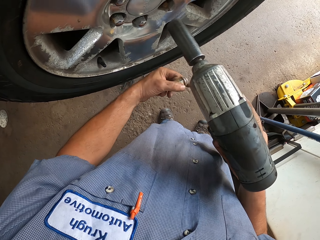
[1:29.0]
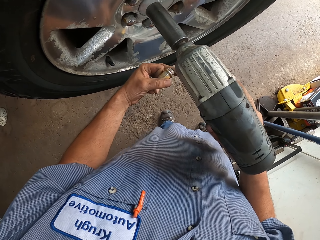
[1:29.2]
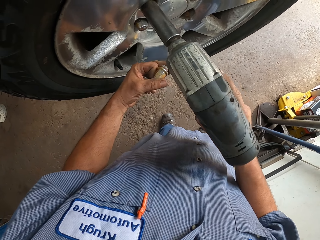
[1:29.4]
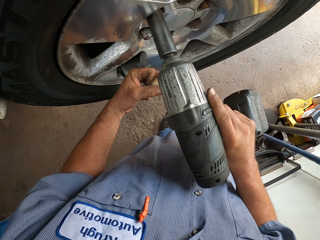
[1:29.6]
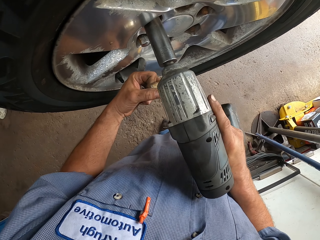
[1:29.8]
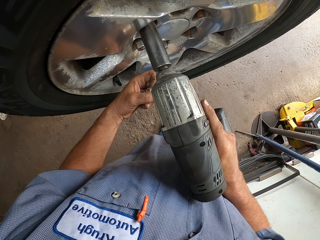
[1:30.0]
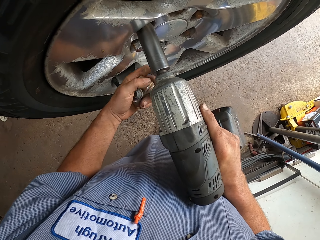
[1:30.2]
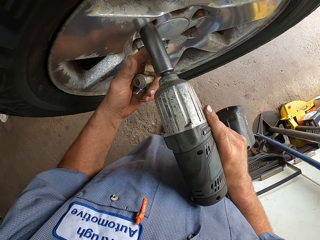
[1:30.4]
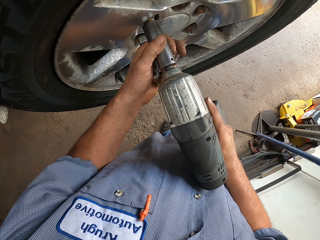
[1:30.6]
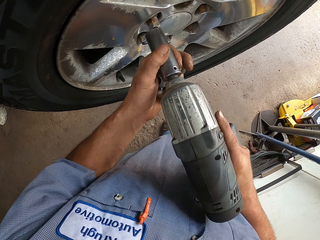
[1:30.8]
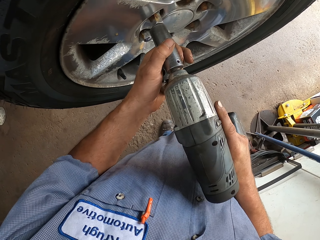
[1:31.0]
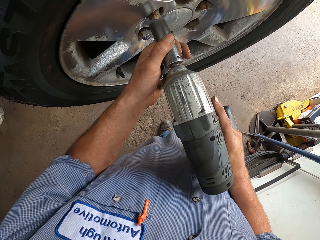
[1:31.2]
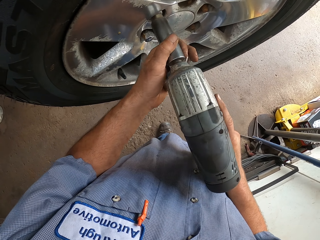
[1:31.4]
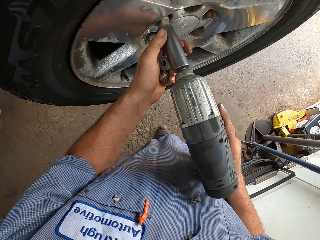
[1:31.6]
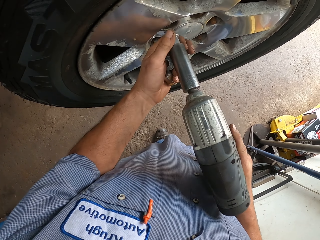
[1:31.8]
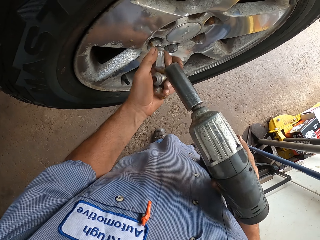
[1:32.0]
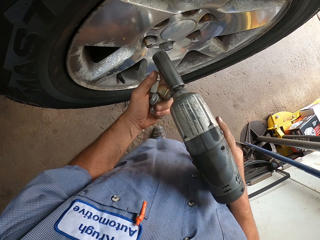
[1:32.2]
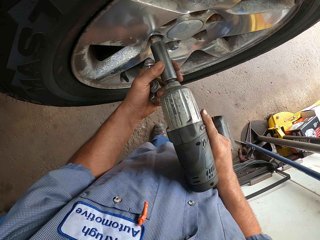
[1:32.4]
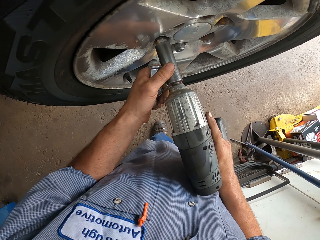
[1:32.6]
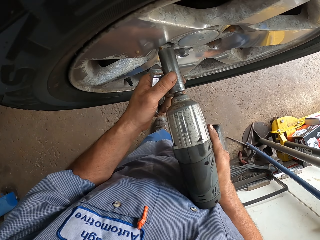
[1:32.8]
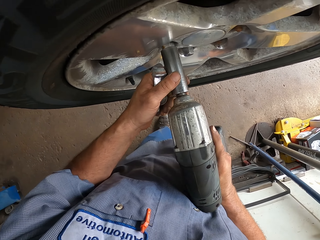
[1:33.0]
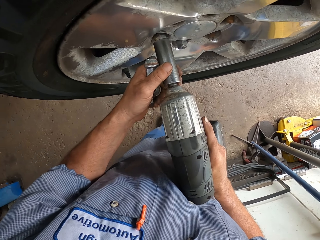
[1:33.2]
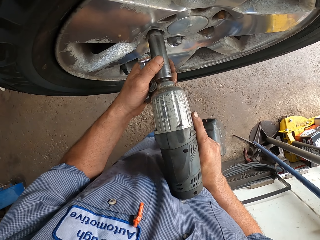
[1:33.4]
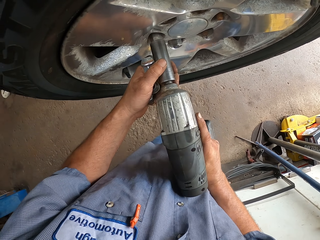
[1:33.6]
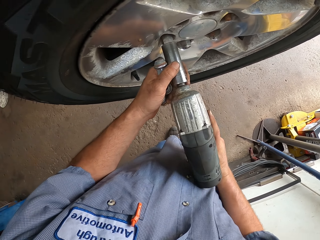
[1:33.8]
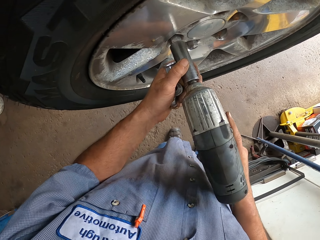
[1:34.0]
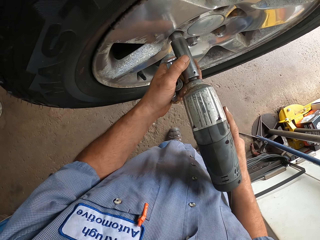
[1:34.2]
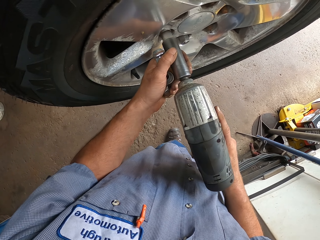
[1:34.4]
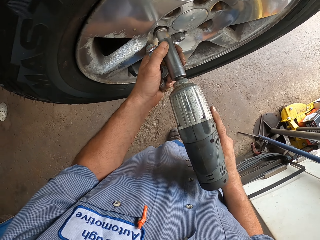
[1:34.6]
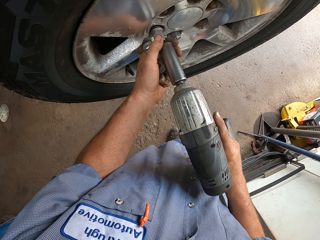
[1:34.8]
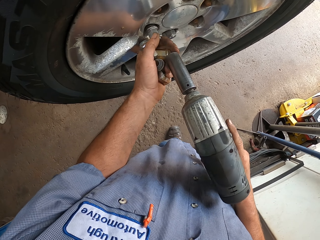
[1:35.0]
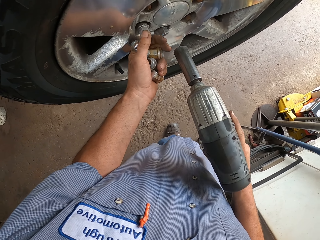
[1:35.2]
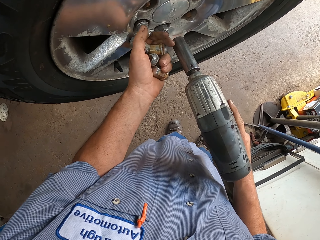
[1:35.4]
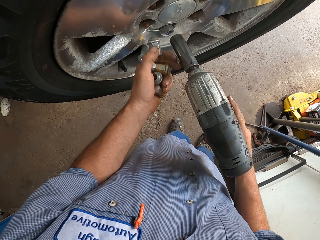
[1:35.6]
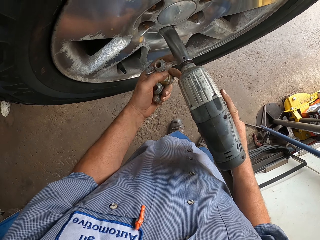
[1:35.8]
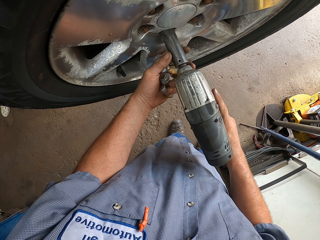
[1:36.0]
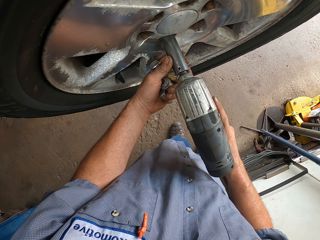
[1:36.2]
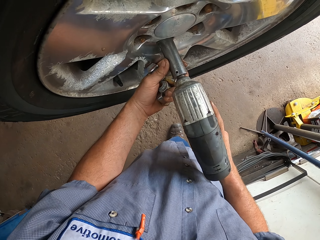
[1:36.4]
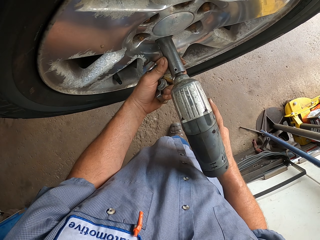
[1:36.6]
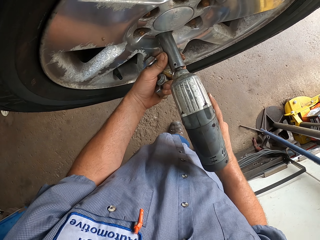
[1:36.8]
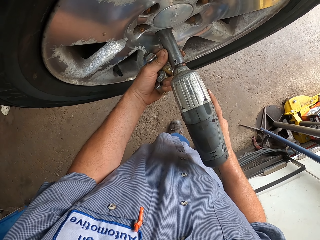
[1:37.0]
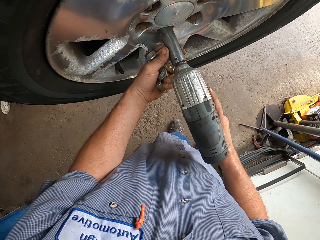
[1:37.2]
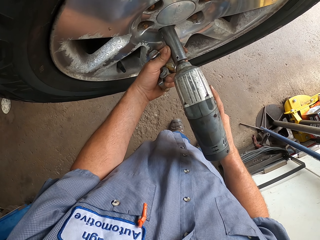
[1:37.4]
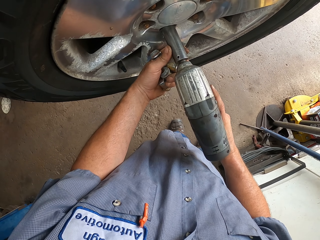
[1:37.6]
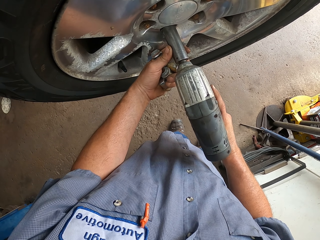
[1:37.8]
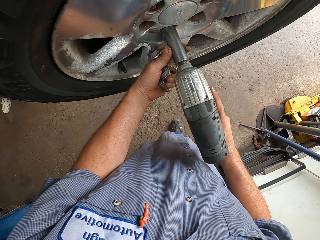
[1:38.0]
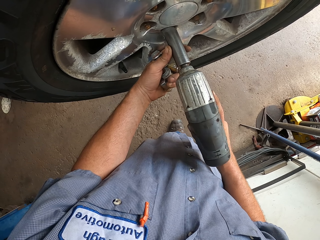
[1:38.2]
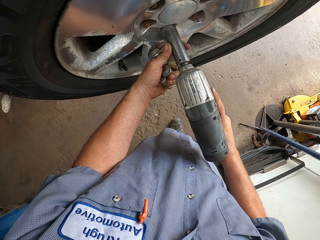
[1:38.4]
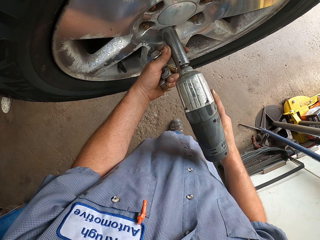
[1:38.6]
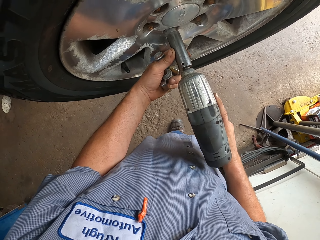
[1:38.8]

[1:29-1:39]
The camera wearer moves the left hand. They lift the impact driver. They remove the bolt with an impact driver. They pull the bolt from the impact driver. They move the impact driver. They remove the bolt with the impact driver. They pull the bolt with the left hand. They move the impact driver. They remove the bolt with the impact driver.

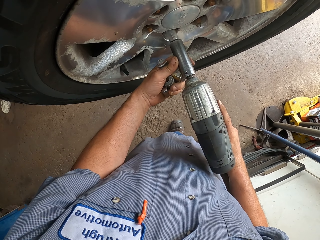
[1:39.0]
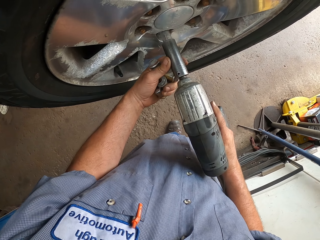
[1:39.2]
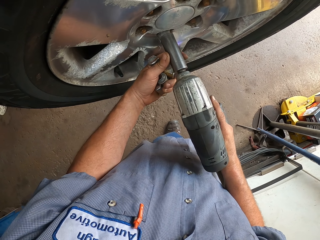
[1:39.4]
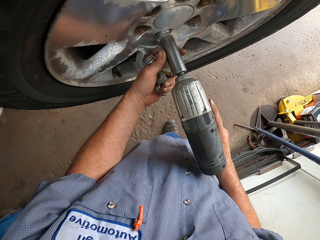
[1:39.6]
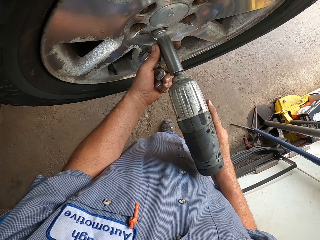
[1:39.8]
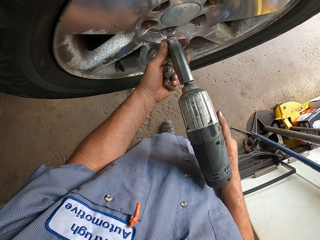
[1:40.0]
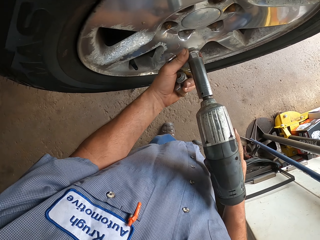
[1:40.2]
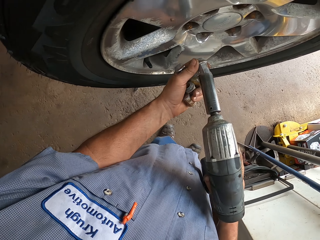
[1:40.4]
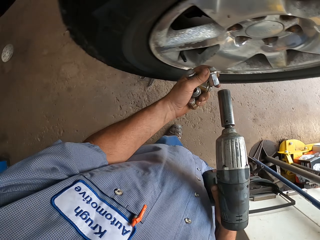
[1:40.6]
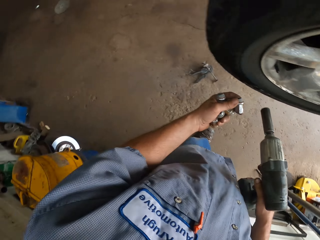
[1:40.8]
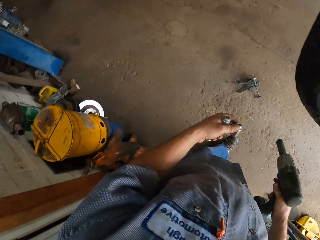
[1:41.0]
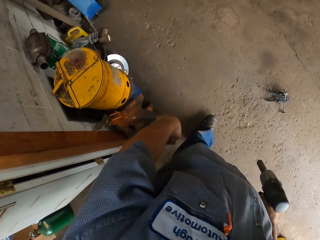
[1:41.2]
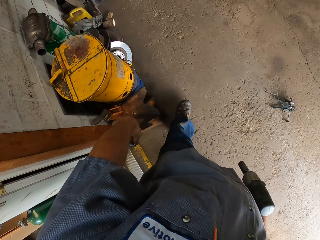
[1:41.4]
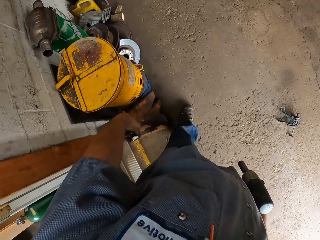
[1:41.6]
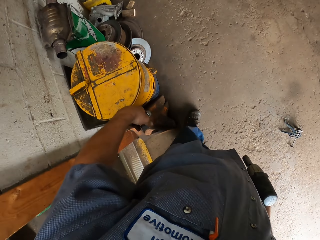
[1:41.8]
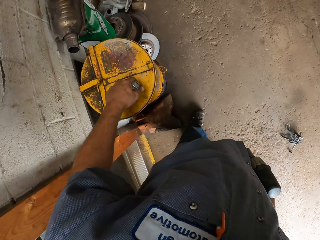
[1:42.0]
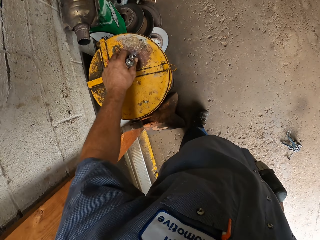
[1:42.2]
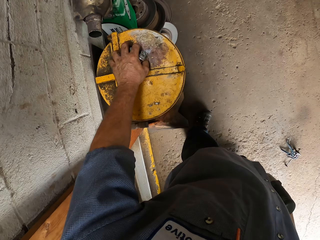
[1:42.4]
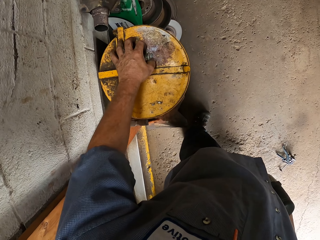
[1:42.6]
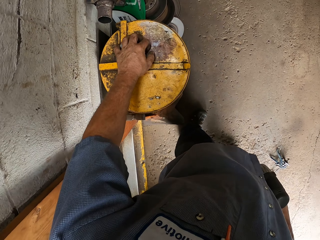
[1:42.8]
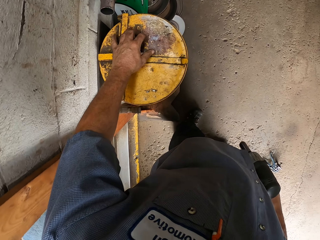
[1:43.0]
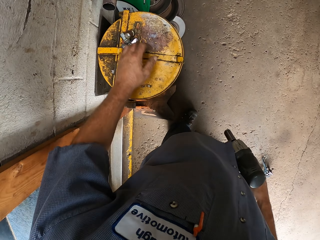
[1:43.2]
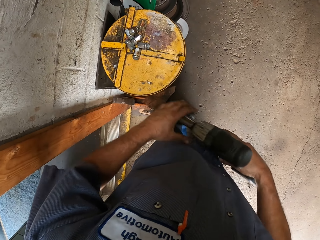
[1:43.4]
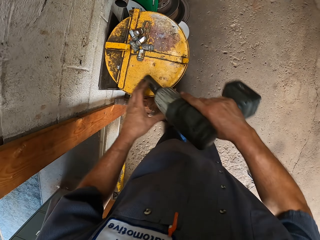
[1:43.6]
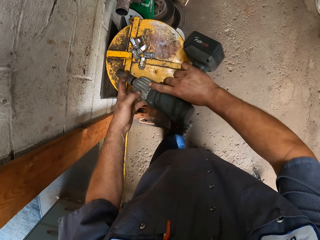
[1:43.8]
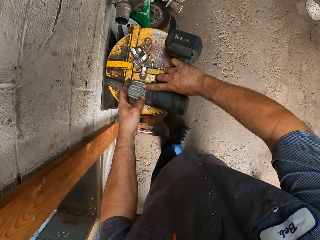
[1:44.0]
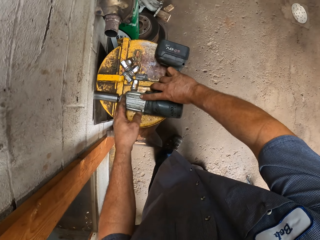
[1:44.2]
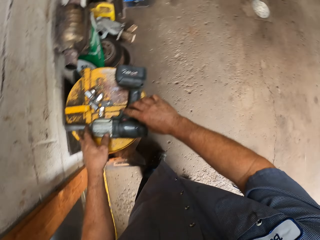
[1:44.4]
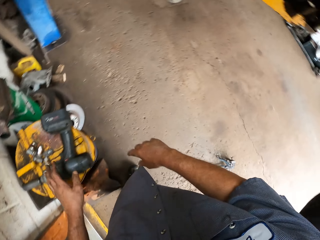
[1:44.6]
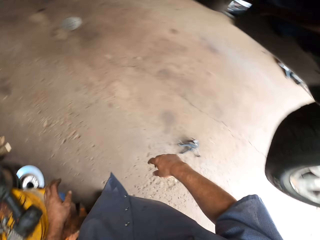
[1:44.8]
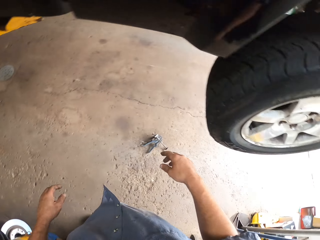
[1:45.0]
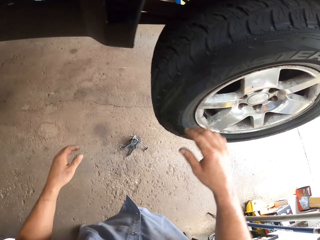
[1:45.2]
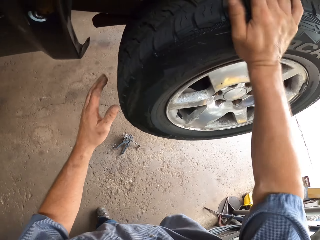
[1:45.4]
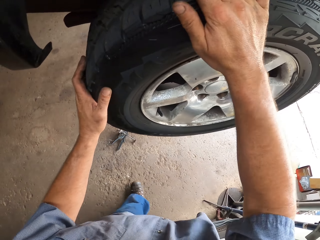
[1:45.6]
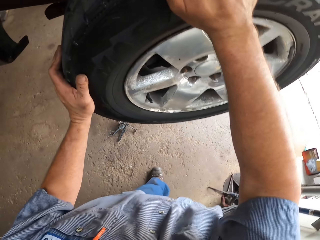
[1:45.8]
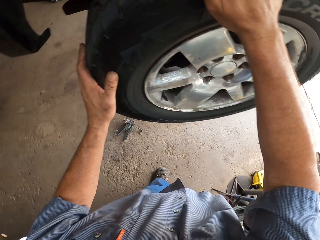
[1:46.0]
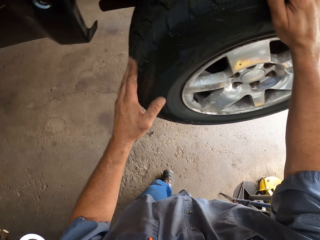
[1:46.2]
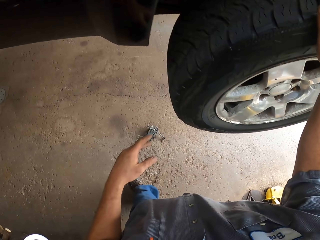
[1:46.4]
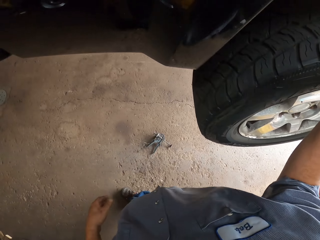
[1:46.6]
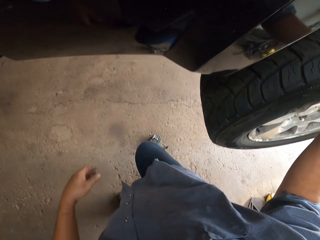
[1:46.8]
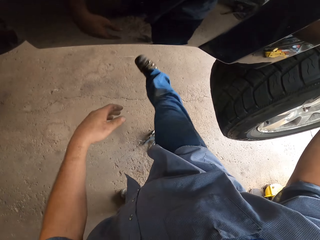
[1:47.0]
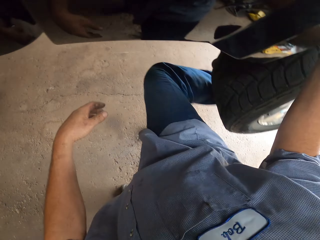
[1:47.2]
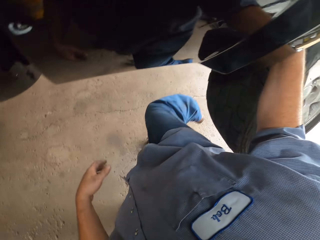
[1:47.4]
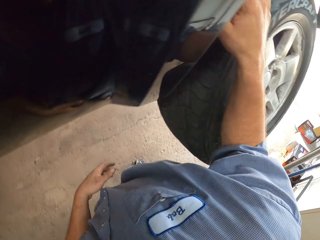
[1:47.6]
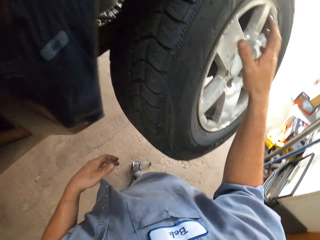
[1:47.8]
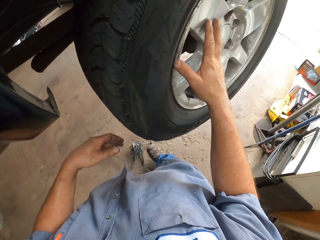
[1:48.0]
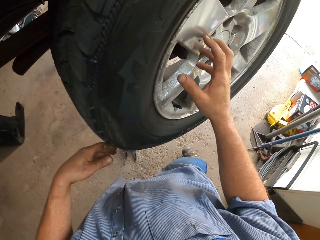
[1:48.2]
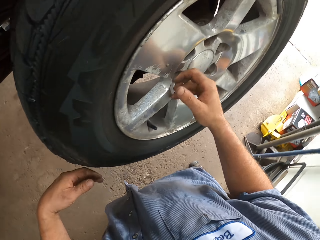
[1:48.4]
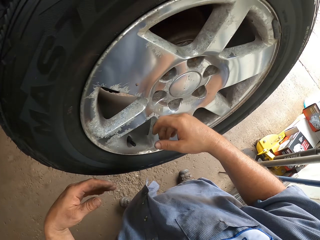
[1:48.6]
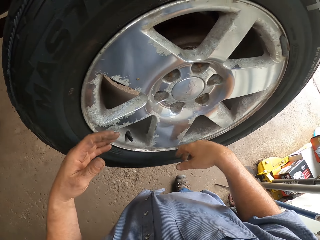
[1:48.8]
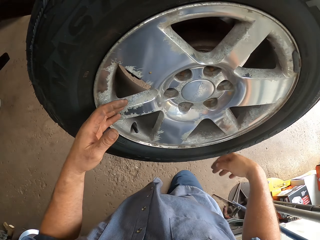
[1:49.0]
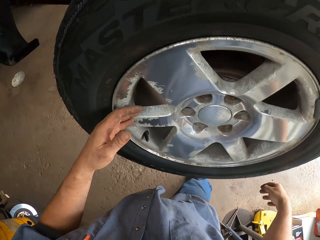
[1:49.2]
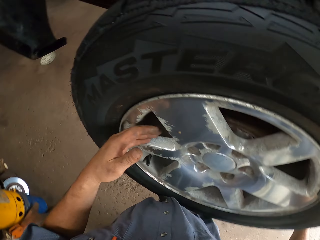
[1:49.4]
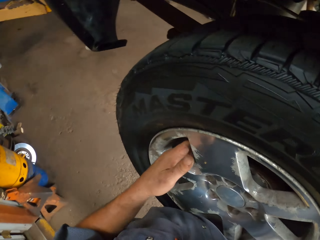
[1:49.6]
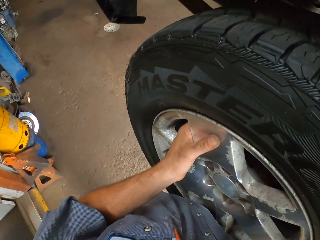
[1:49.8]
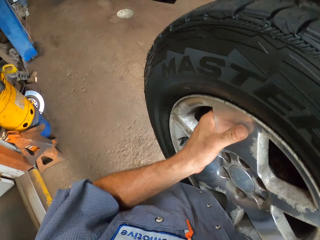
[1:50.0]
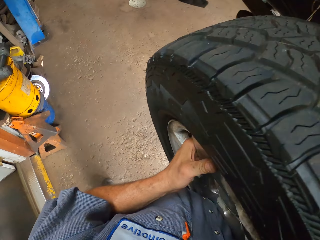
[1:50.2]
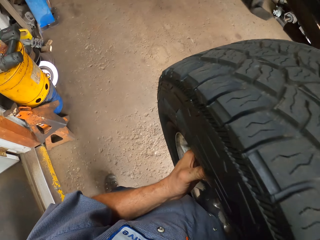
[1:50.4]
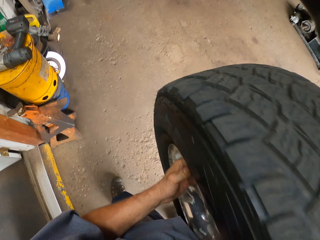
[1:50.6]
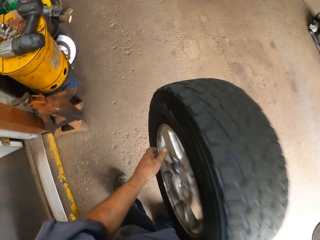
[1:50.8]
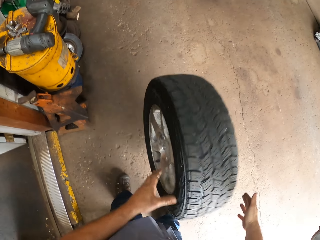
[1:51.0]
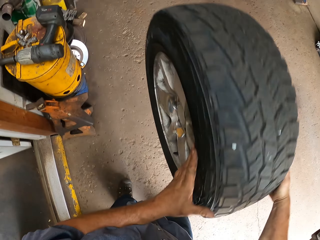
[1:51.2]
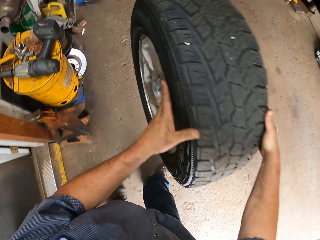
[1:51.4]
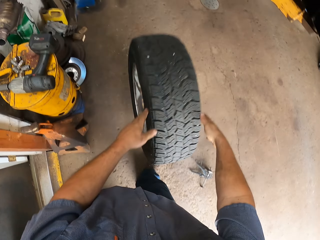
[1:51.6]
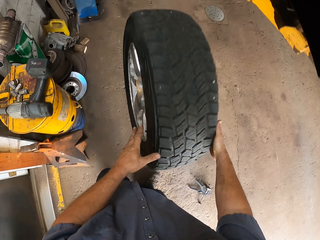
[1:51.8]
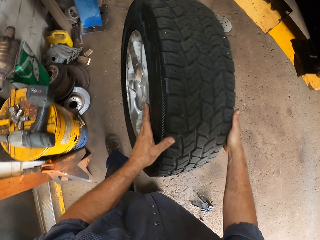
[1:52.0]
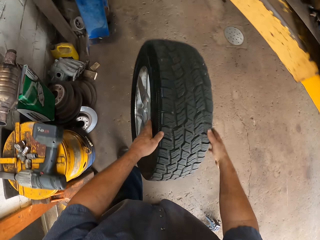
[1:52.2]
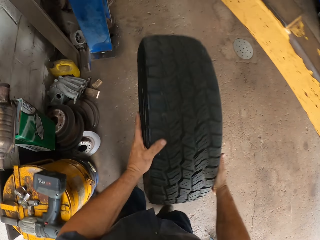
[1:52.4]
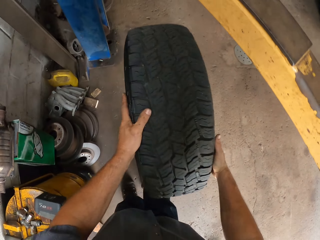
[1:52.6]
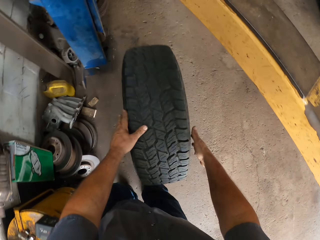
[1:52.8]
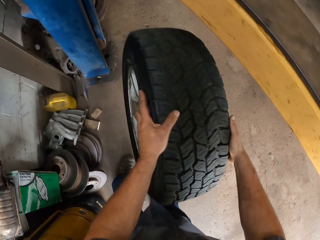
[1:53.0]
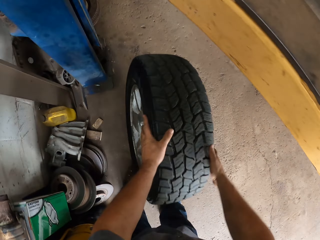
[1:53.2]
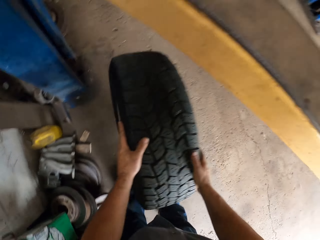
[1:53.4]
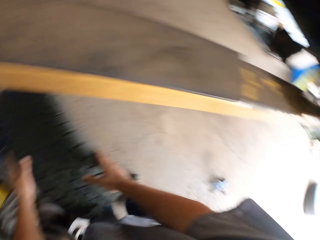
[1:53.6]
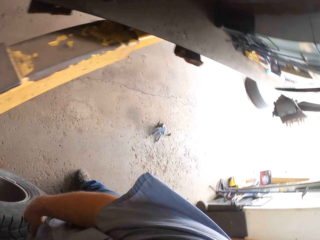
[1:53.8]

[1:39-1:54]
The camera wearer pulls the bolt with the left hand. They walk around. They place the bolt on top of a container. They lift the impact driver. They place the impact driver on top of the tank. They walk around. They touch the tire. They hit the tire with the right hand. They touch the tire. They make a step. They pull the tire. They lift the tire. They drop the tire. They walk around.
